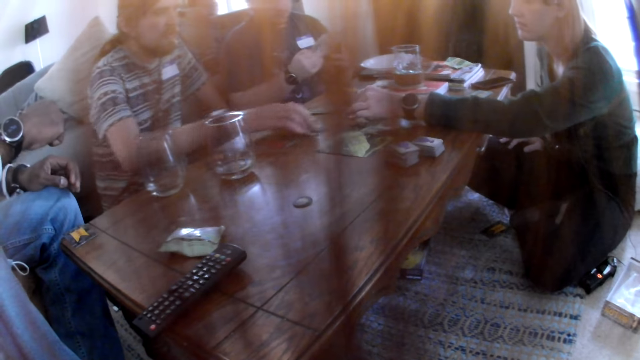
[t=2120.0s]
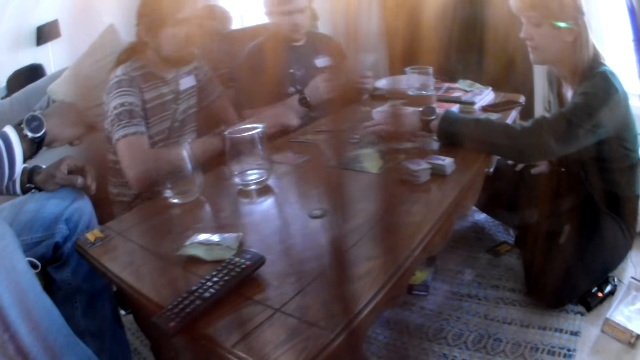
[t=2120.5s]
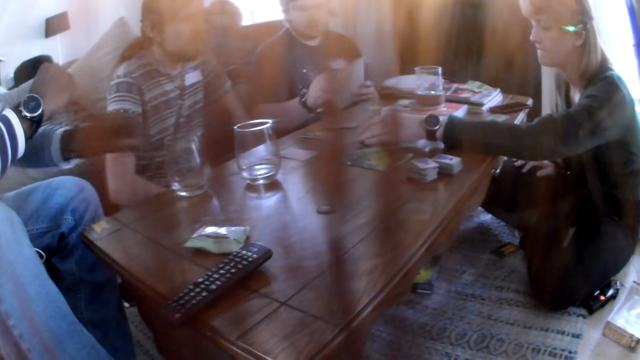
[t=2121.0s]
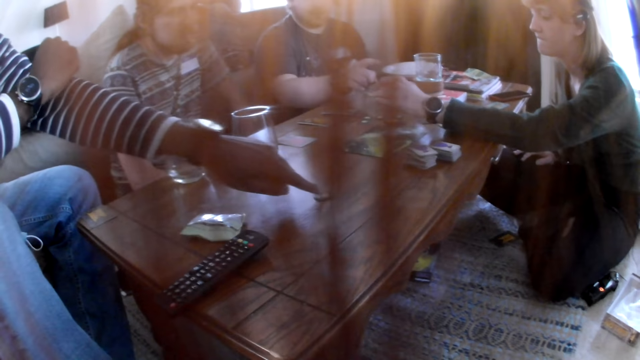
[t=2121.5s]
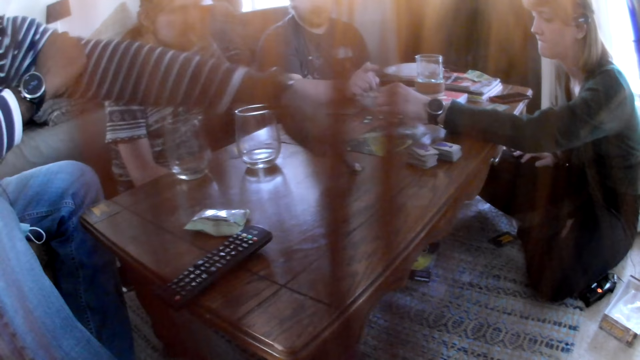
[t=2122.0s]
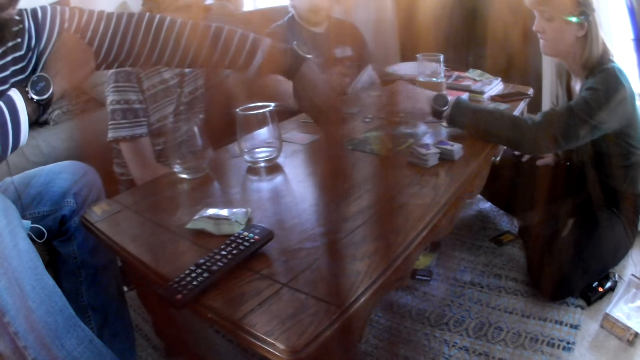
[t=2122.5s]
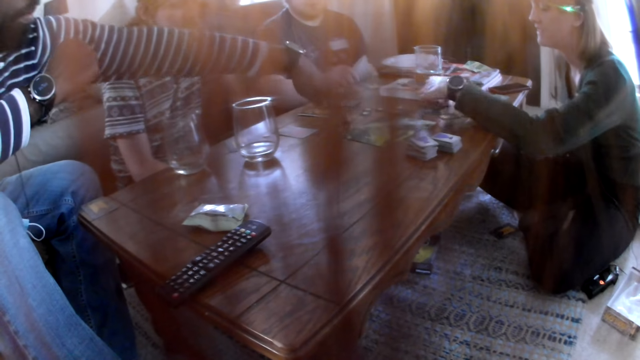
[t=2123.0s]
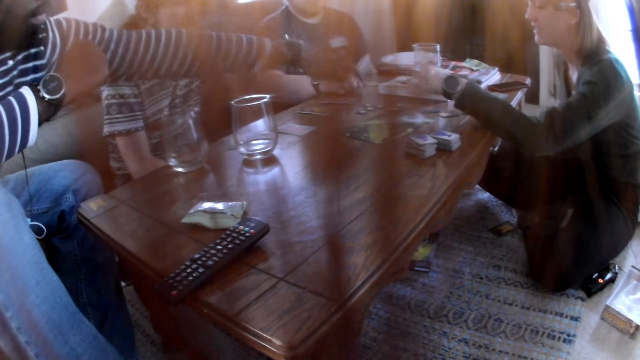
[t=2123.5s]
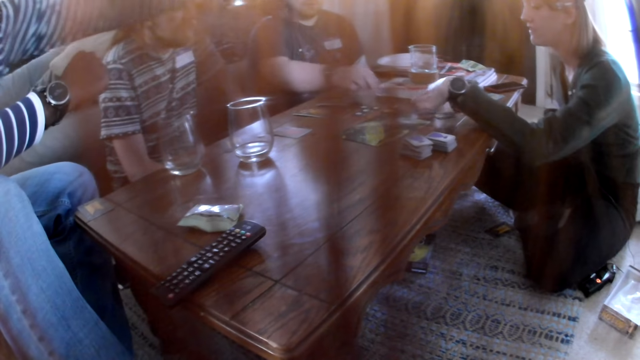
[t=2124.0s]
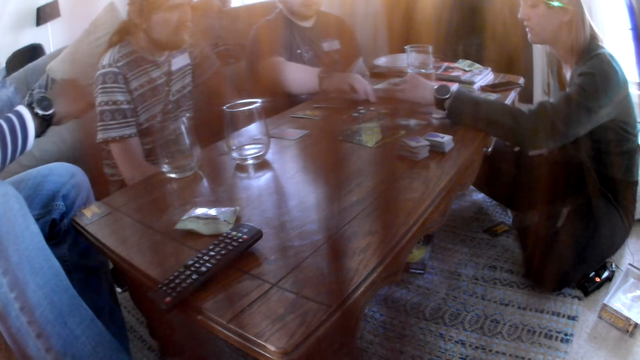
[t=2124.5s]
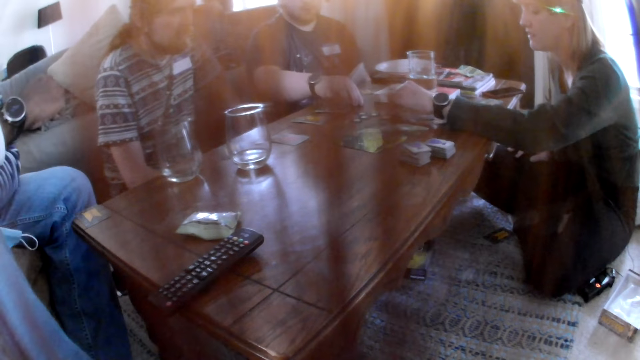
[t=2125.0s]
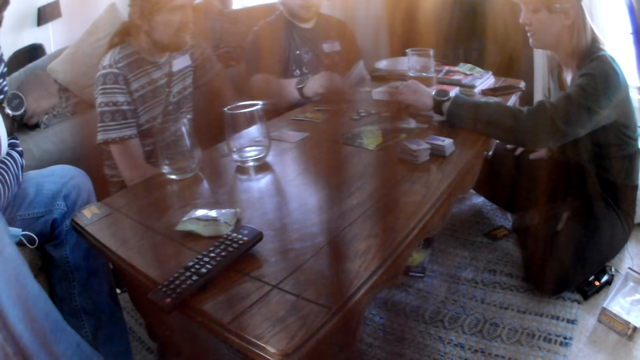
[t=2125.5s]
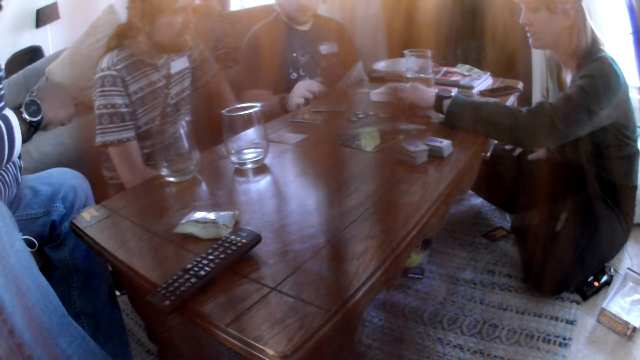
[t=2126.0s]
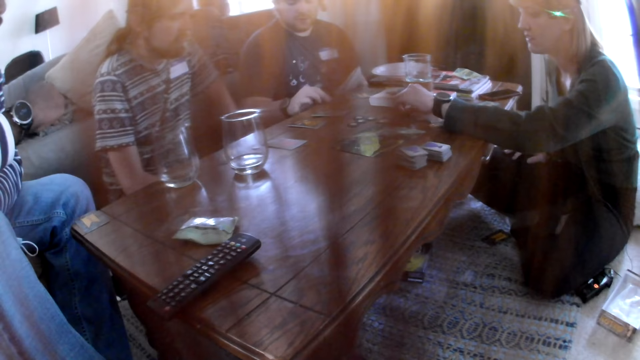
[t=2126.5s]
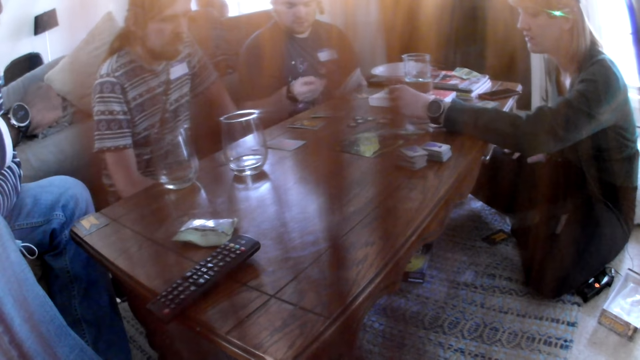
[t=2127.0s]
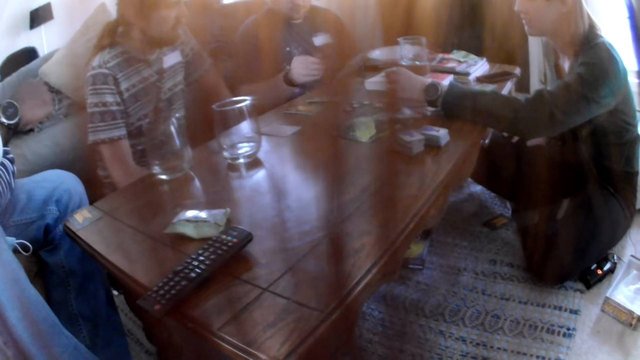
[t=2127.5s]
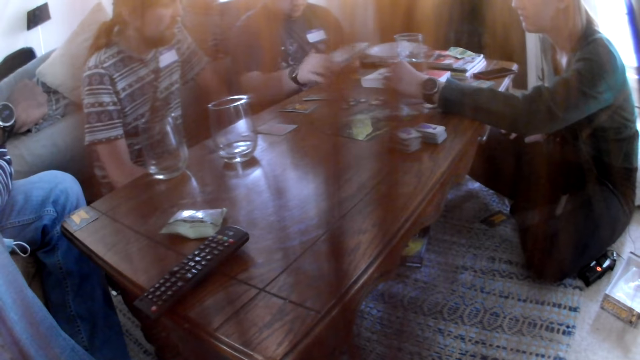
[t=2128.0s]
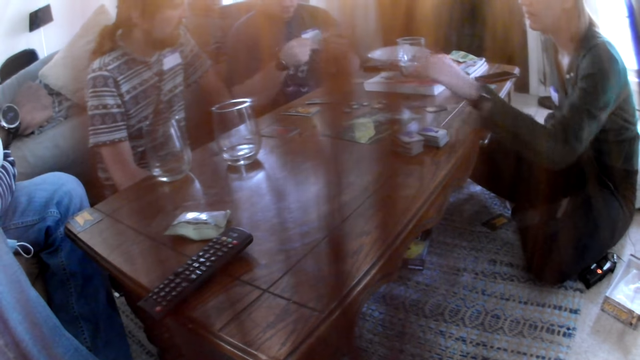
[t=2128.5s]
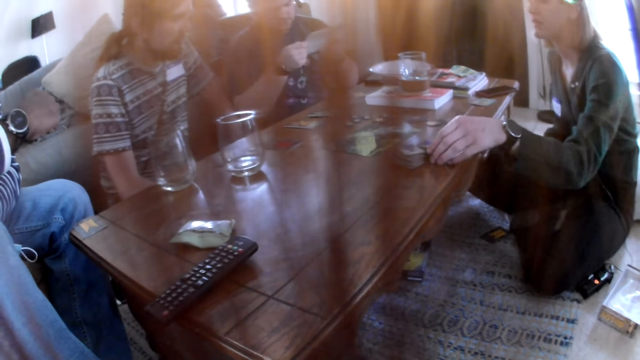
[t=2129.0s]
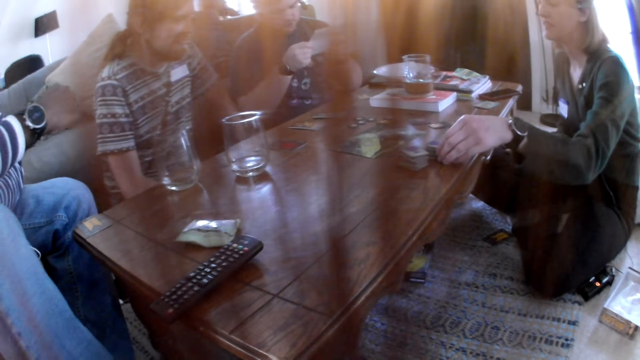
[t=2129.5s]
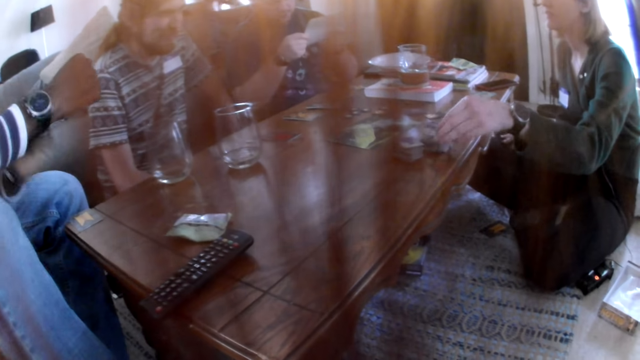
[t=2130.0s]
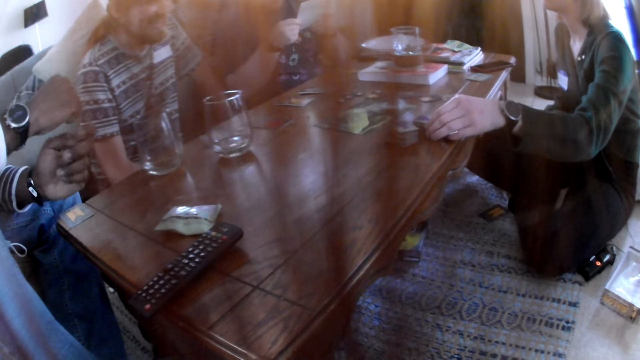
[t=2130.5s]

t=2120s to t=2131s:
A woman packs some chips on the table with her left hand. A man moves a chip on the table with his left hand. Another man picks up a chip from the table with his right hand. The woman drops the chip on the table with her right hand and interacts with the group of people.

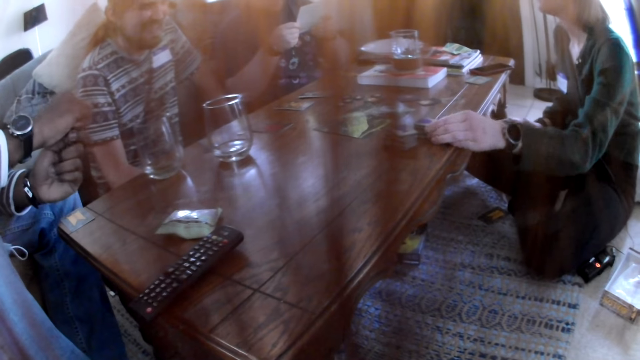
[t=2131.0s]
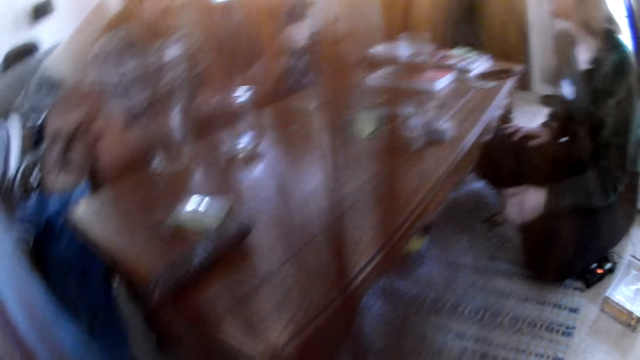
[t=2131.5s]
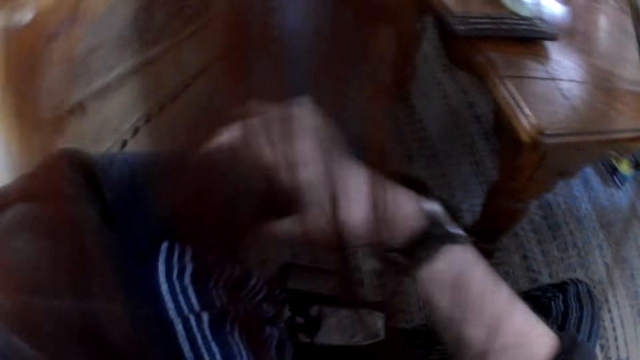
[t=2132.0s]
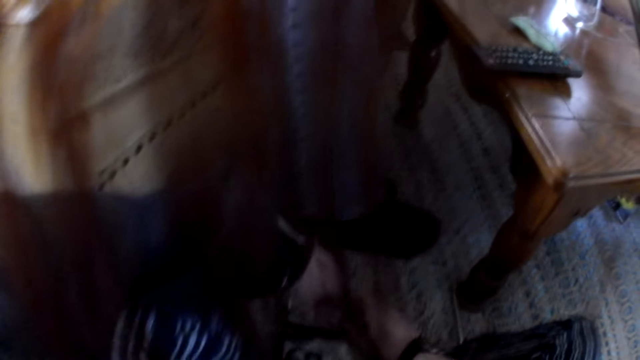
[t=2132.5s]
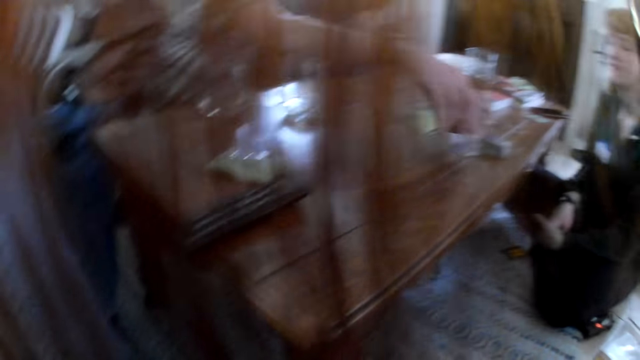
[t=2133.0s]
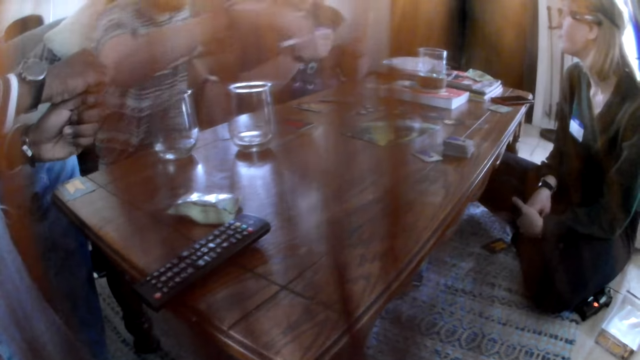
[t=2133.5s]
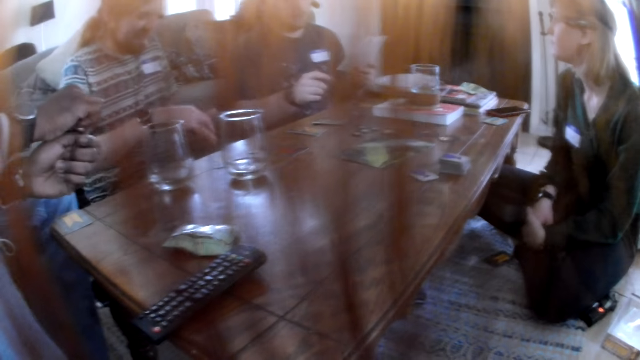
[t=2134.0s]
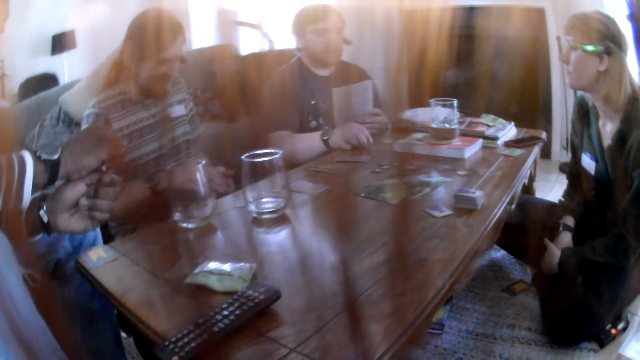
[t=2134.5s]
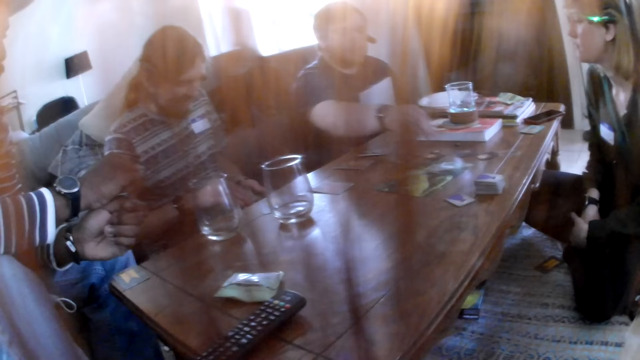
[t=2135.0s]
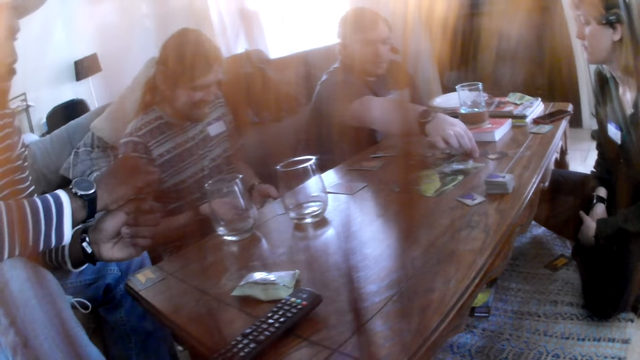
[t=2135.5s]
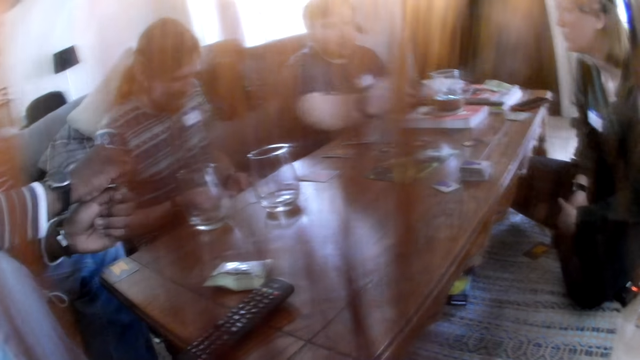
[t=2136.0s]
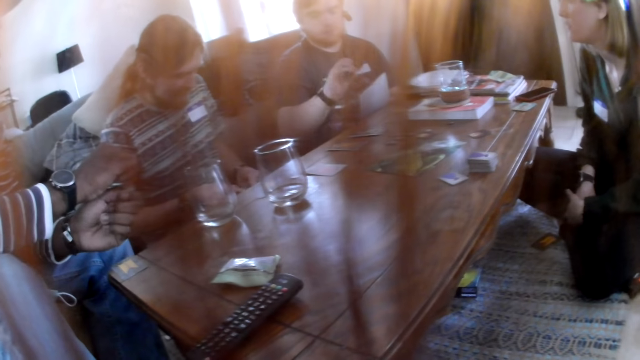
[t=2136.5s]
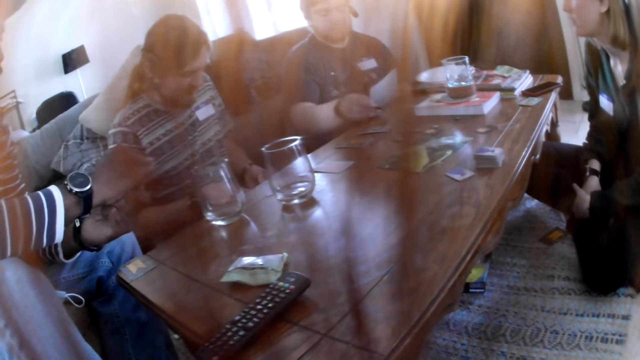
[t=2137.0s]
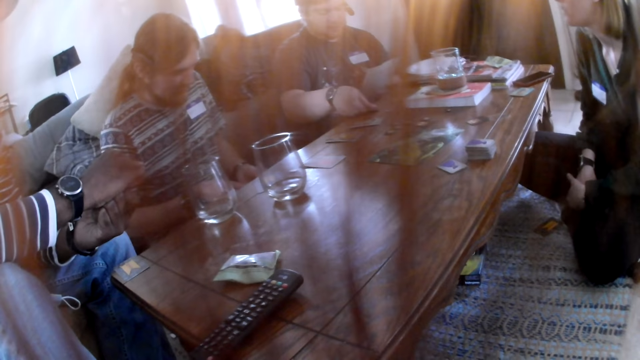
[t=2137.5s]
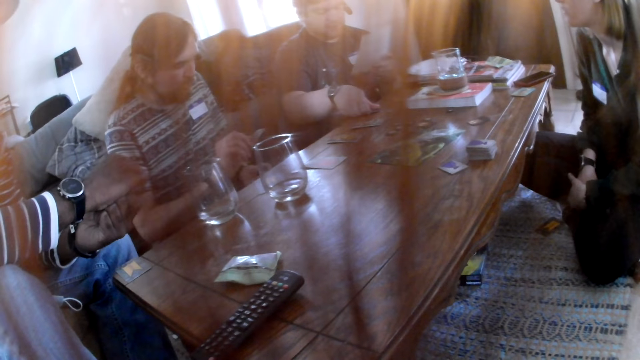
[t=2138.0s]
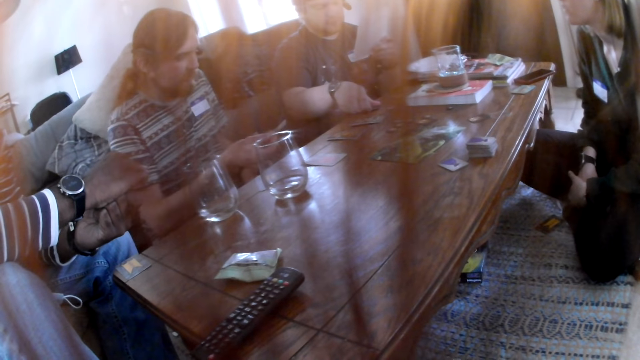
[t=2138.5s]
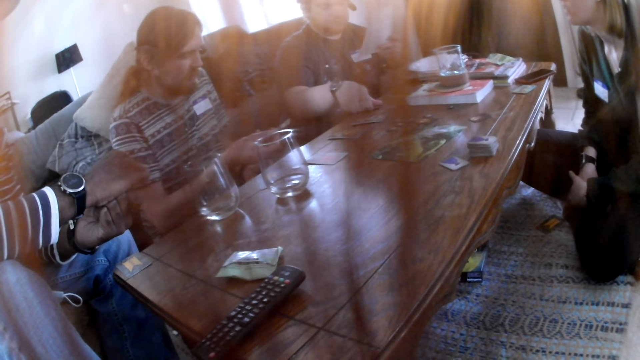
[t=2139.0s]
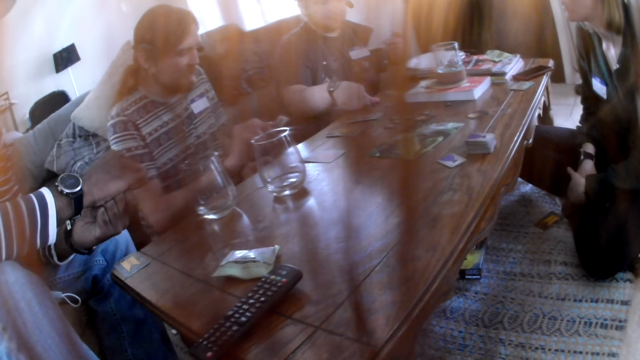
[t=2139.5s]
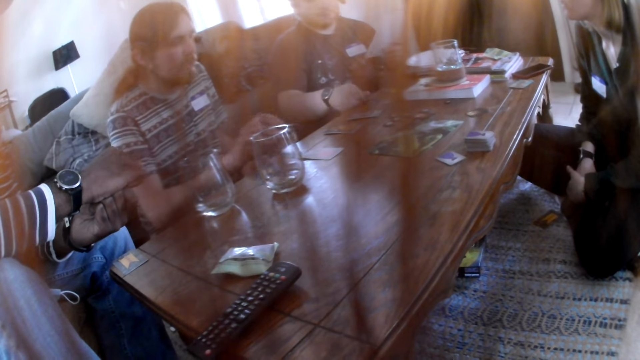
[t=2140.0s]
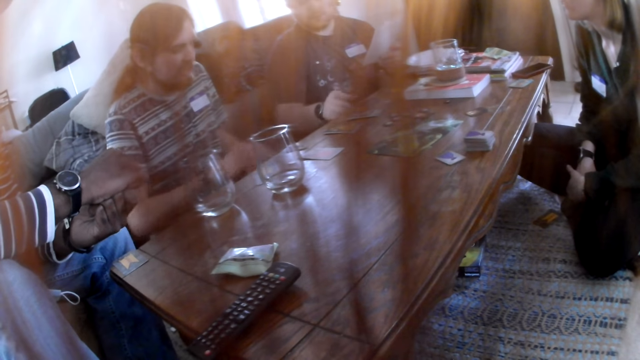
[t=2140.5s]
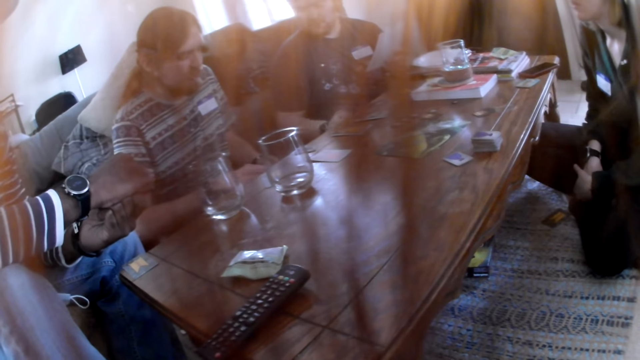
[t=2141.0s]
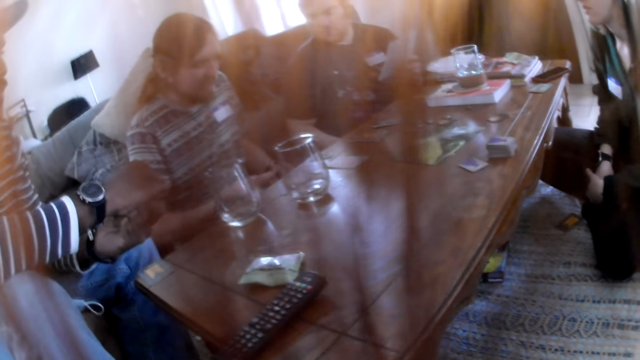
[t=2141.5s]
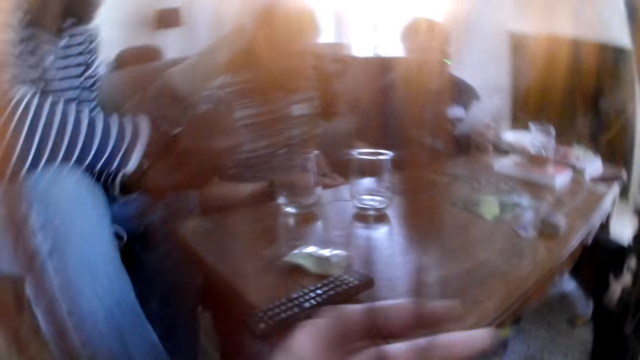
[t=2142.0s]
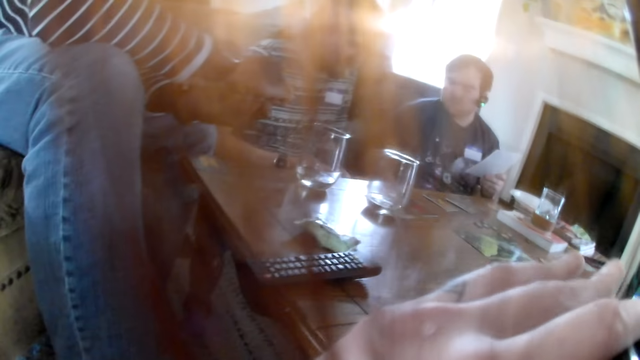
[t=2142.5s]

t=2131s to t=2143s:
The camera wearer folds clothes. A man picks up a deck of cards from the table with his right hand. The camera wearer looks around. Another man picks up a card from the table with his right hand and drops the card on the table with his right hand. A third man interacts with the group of people. The third man drops some cards on the table with his right hand.
